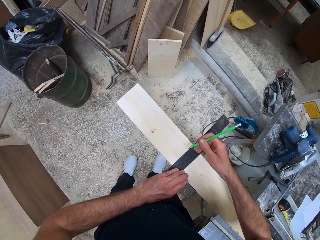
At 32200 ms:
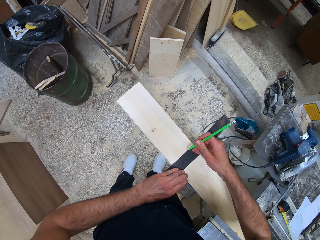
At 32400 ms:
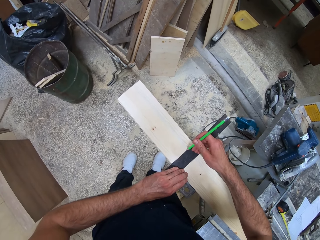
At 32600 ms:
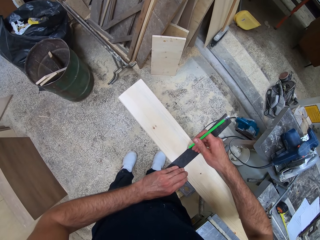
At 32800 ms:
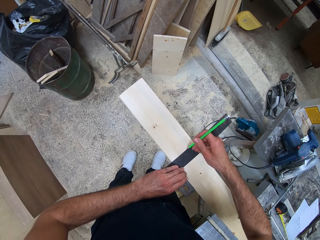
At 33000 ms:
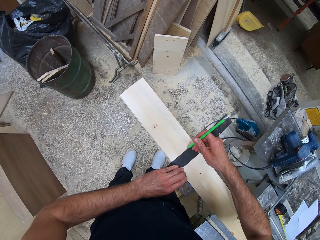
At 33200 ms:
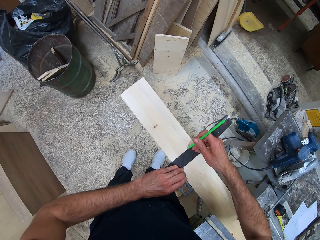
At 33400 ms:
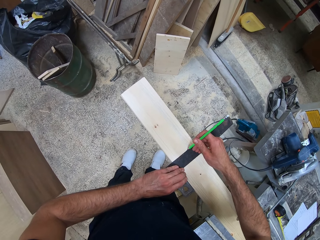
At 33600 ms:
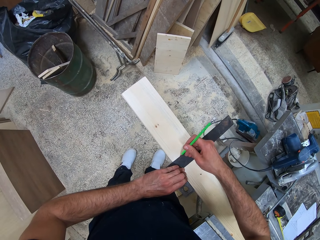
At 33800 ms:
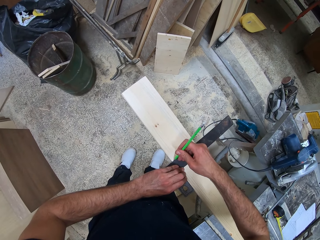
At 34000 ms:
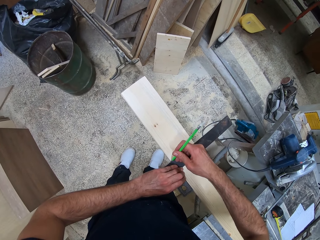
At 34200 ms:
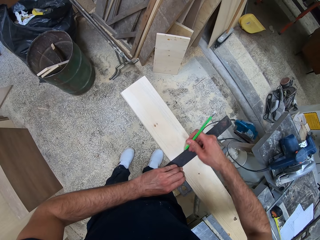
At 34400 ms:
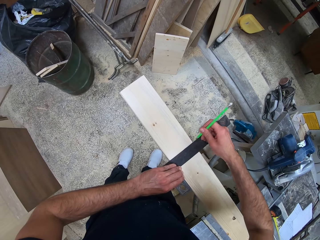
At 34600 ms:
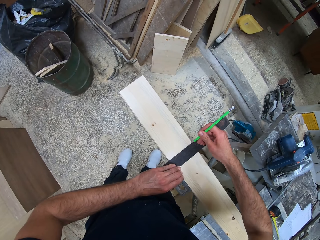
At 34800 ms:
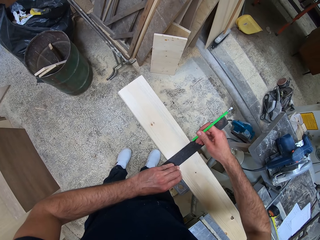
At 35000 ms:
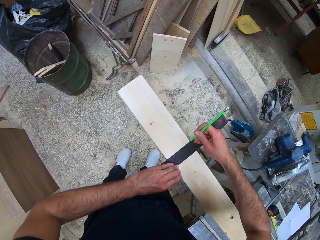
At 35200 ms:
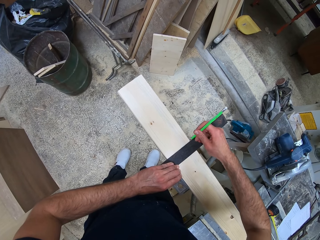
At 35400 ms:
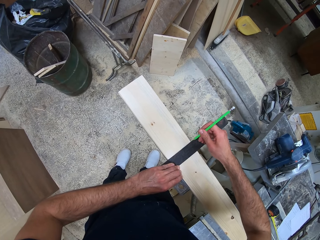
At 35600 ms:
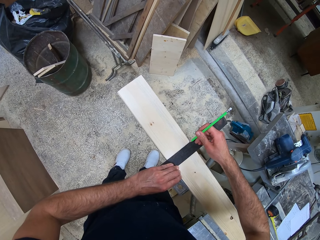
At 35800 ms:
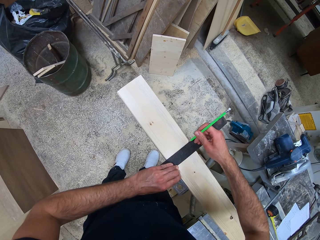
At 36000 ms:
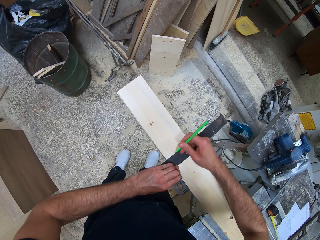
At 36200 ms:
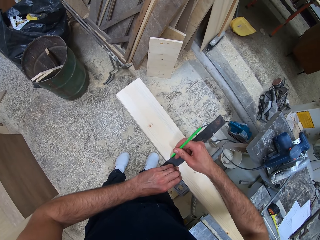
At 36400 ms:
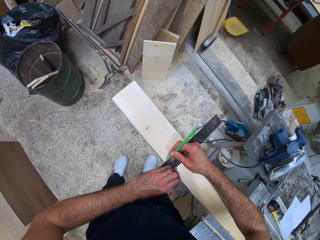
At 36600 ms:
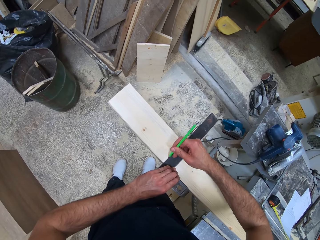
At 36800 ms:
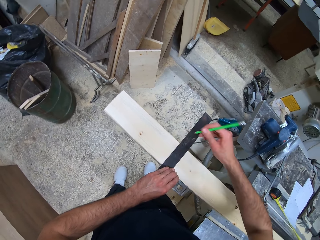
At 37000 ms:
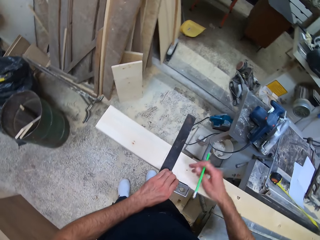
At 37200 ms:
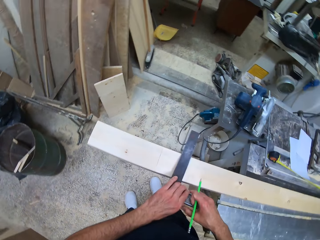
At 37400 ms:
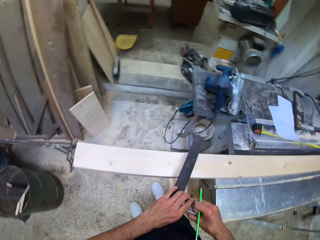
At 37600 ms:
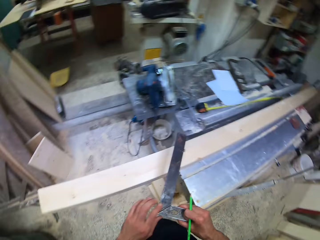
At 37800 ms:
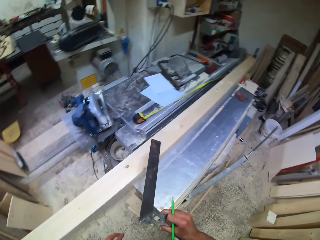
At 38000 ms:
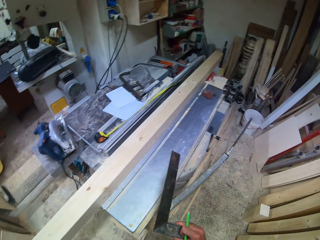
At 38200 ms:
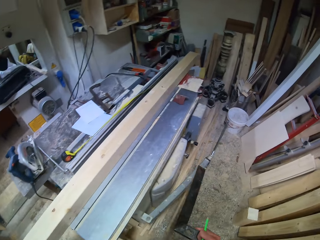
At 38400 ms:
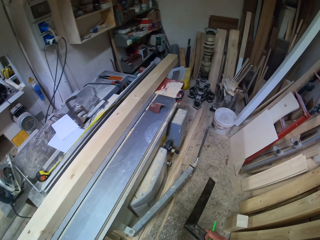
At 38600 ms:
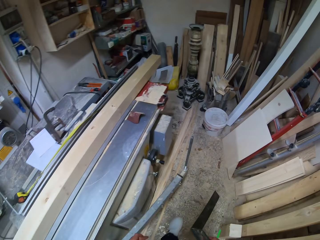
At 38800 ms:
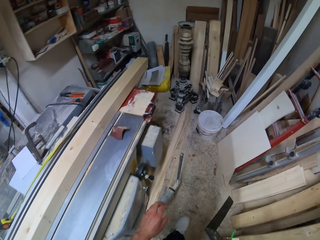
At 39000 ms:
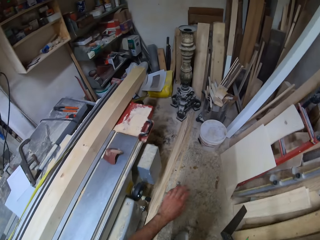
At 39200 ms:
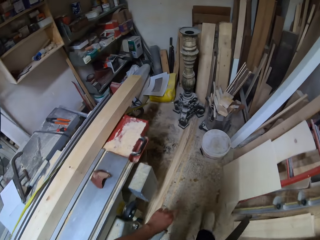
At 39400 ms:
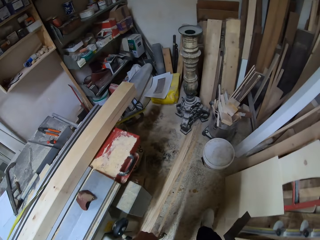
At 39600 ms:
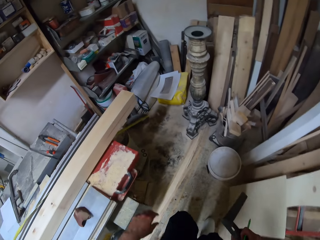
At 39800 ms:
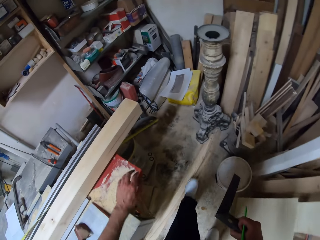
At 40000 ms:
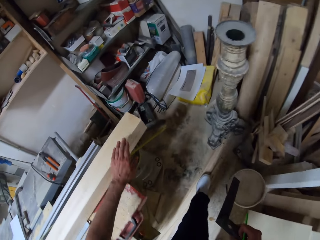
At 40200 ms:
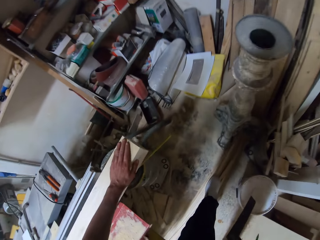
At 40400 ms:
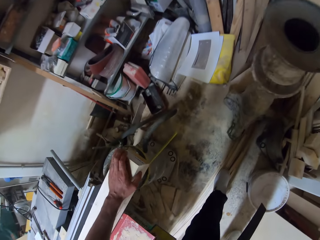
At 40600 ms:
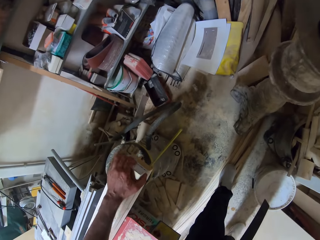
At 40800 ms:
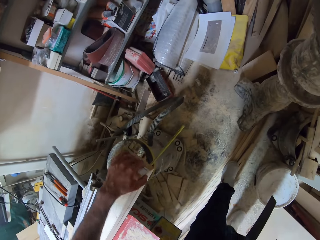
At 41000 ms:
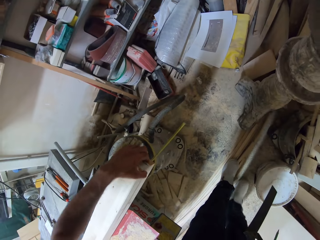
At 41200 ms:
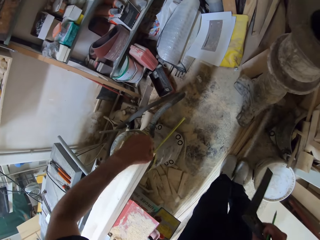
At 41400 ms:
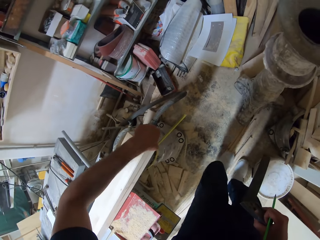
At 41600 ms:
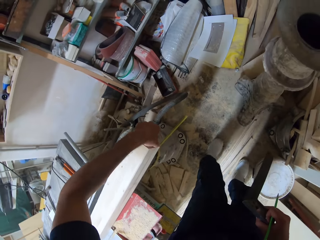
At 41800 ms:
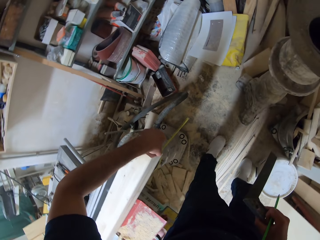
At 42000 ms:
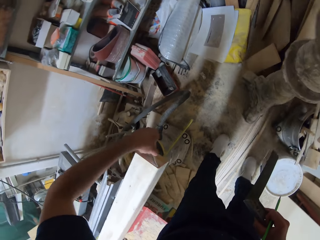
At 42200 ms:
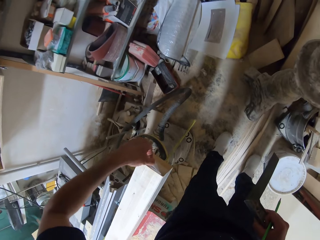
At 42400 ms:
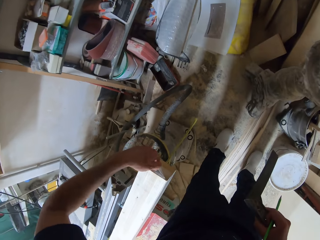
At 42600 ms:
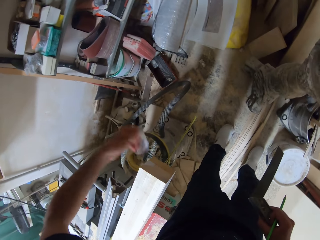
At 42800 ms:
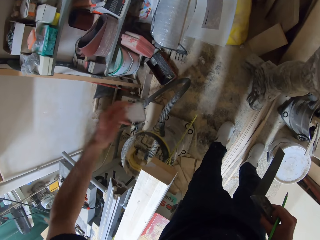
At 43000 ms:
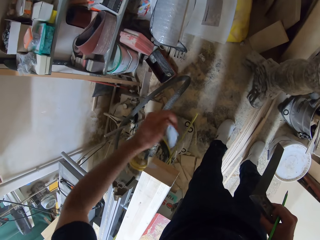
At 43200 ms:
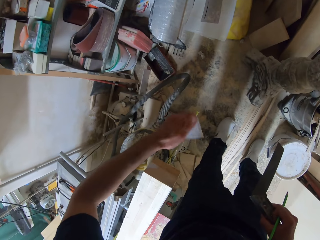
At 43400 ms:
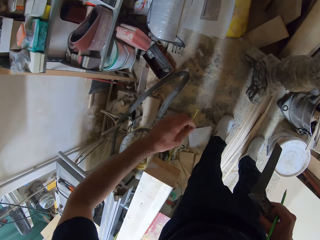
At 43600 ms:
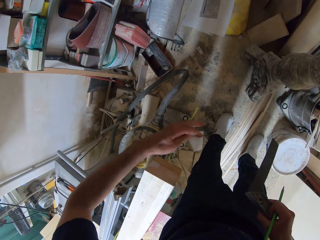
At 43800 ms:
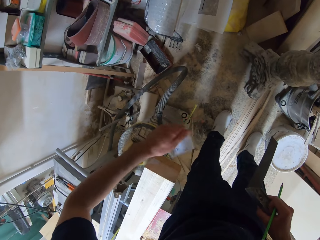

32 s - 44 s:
The camera wearer marks the piece of wood with the pencil. They touch the piece of wood. They remove a paper tag from the piece of wood.

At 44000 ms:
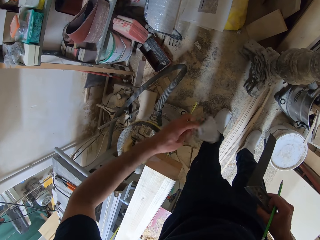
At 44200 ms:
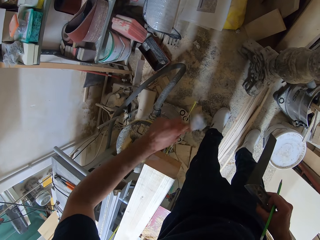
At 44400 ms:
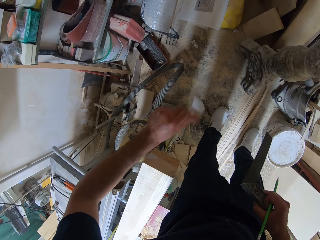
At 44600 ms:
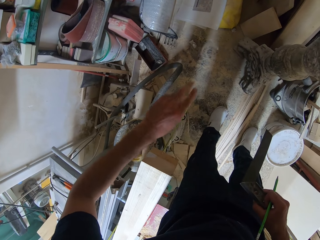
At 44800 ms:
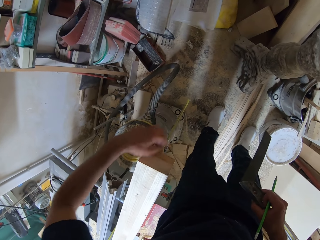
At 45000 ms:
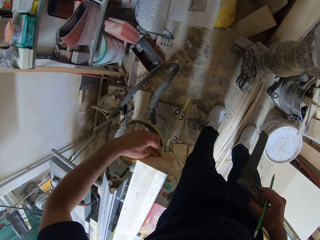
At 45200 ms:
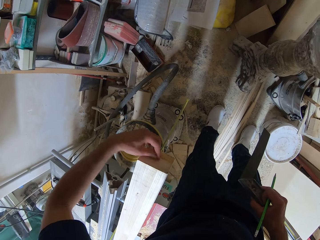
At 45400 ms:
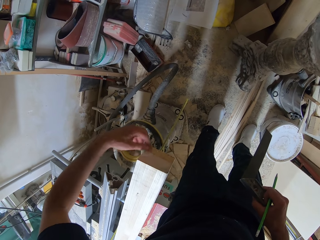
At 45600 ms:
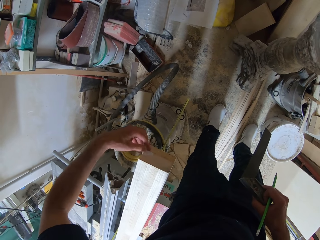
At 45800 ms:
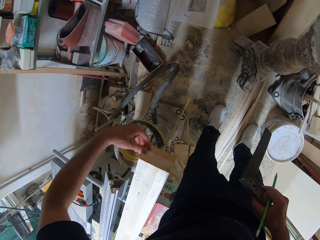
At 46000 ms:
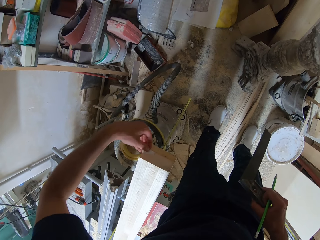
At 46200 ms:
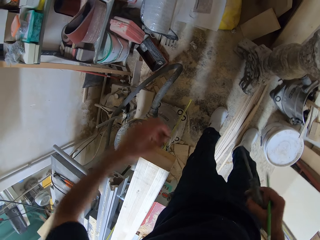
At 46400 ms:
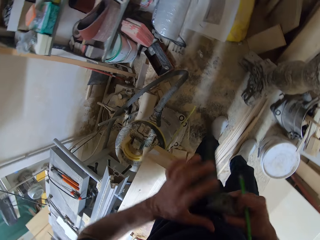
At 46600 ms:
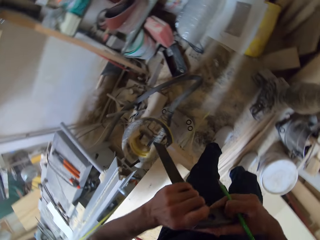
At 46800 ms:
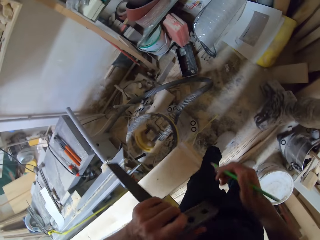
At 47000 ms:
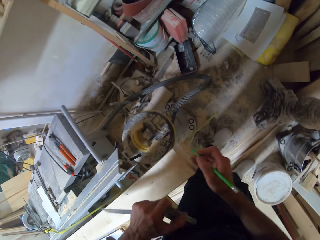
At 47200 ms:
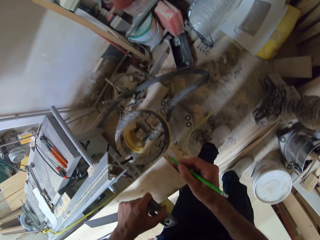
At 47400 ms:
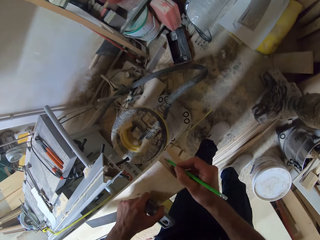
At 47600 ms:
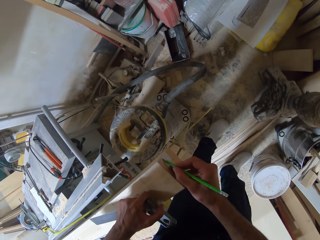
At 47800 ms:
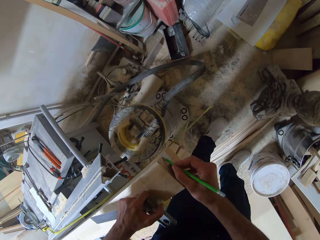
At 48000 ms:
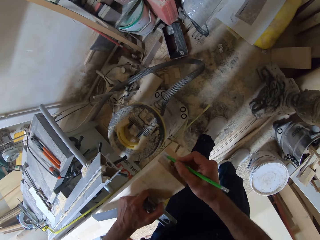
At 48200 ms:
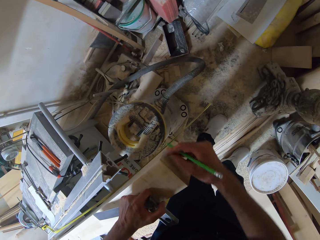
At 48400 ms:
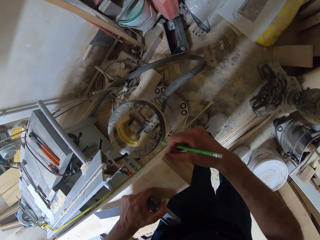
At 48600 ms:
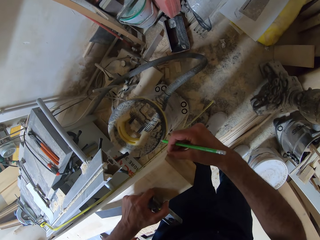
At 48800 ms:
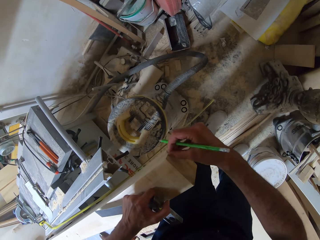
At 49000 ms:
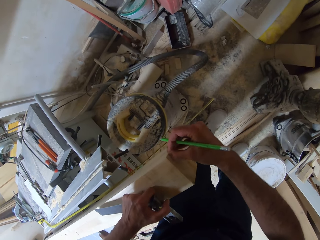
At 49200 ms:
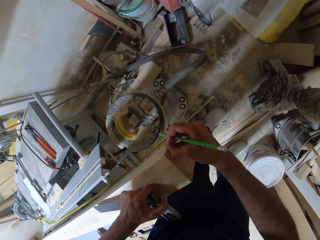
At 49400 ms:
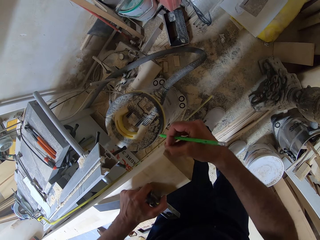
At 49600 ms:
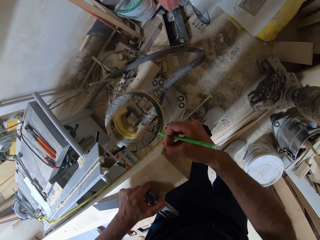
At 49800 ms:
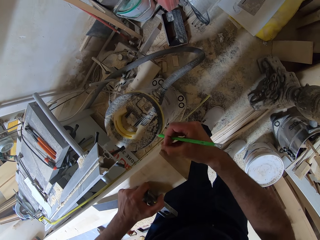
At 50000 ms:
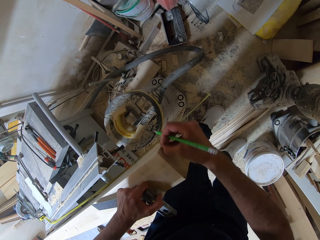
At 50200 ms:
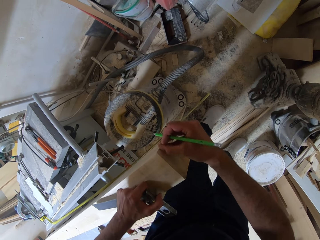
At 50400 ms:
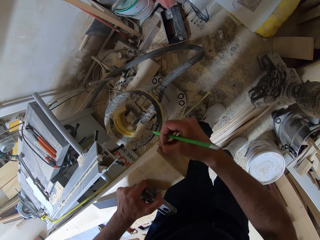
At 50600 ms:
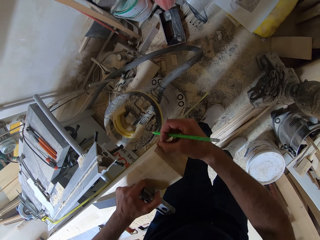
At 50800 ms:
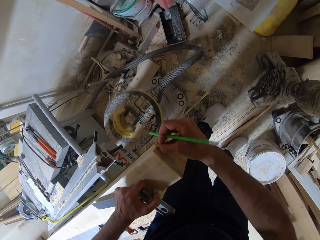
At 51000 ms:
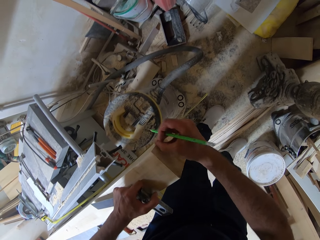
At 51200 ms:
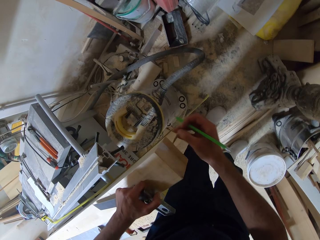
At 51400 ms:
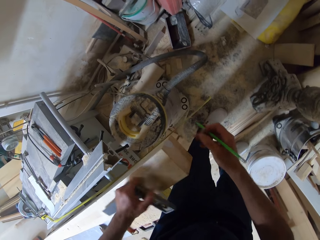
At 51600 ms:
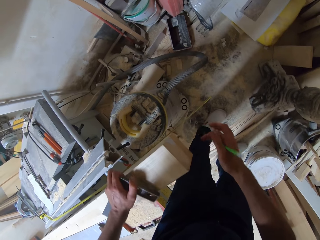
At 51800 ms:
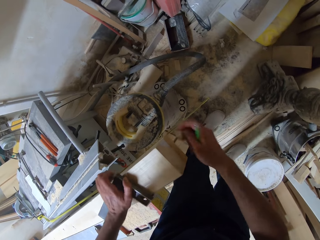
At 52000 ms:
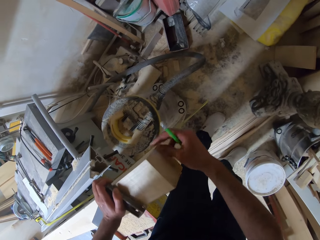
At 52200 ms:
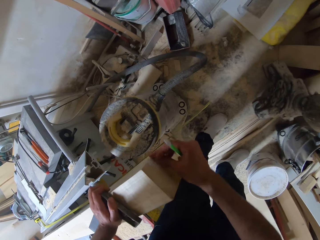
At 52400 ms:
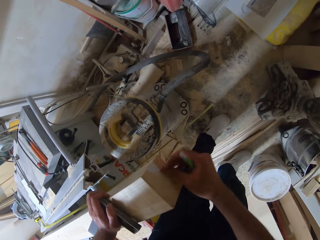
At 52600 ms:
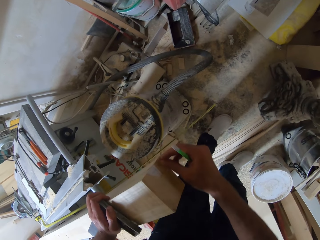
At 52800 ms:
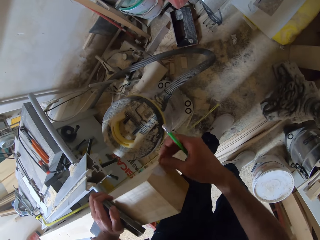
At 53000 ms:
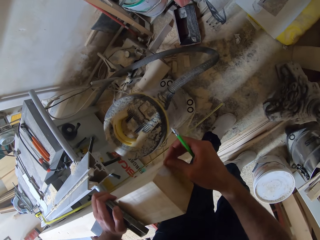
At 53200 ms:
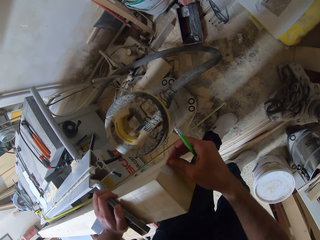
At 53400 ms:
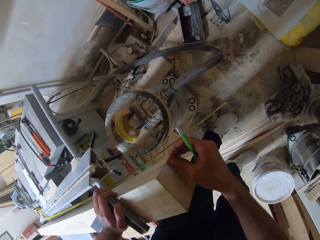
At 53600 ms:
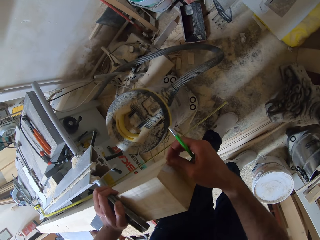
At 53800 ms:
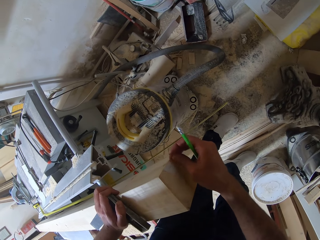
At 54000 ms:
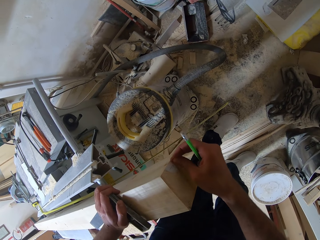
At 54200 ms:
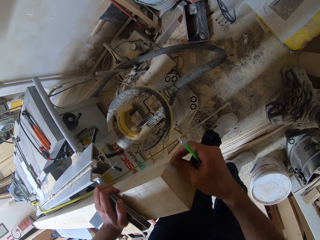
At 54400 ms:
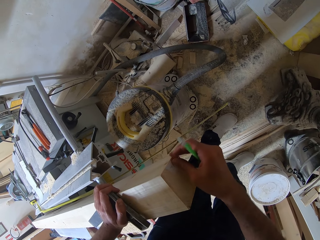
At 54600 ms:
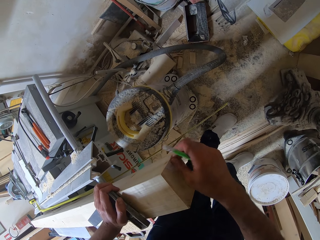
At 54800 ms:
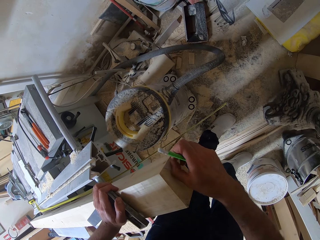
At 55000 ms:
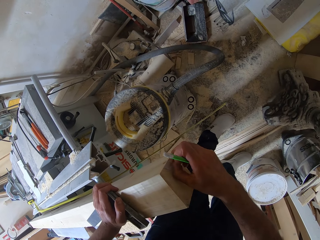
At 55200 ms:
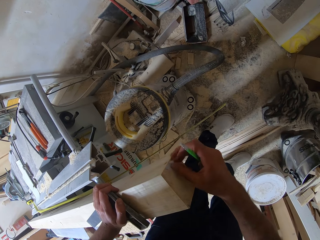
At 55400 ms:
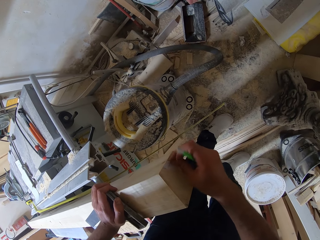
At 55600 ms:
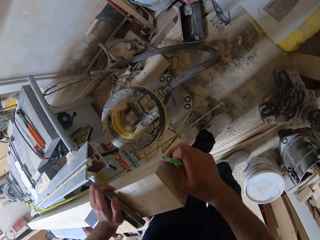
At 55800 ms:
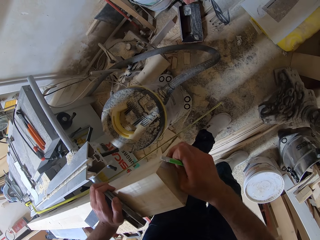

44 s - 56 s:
The camera wearer drops the paper tag or sticker on the floor. They remove the sticker from the timber or piece of wood. They attempt to remove the remaining paper tag on the piece of wood. They use the pencil to pull out the paper tag. They remove the remaining paper tag on the piece of wood.
